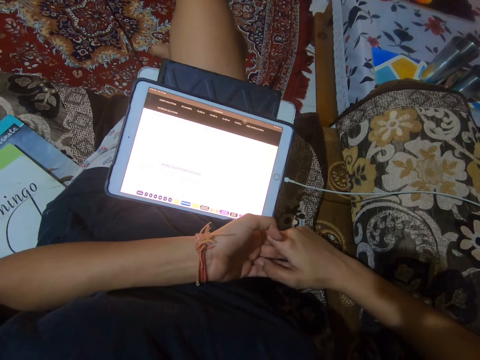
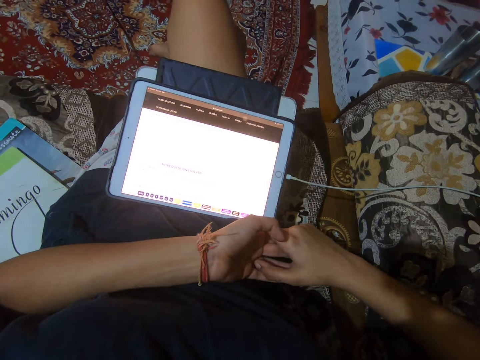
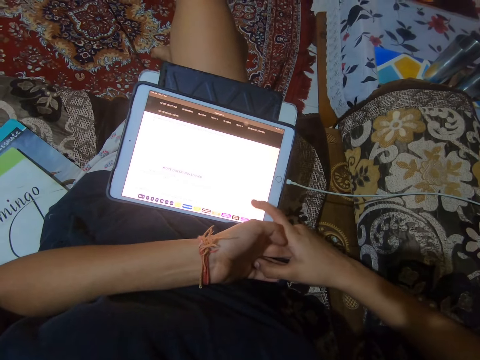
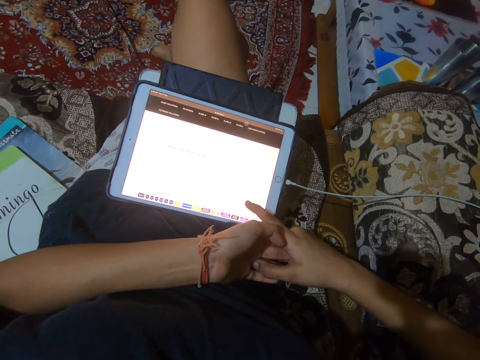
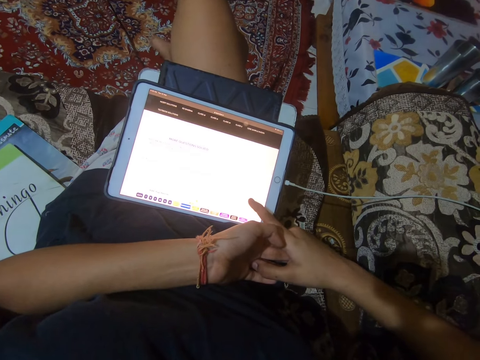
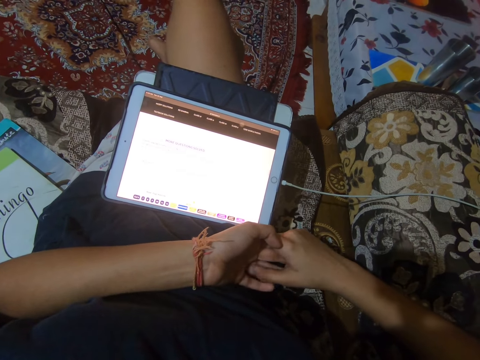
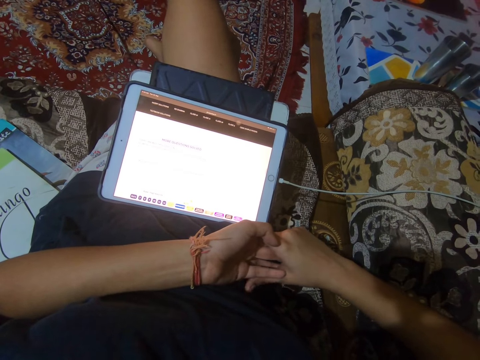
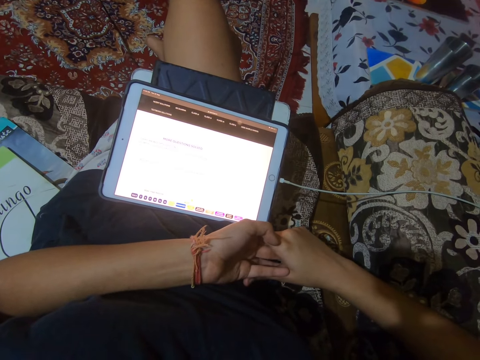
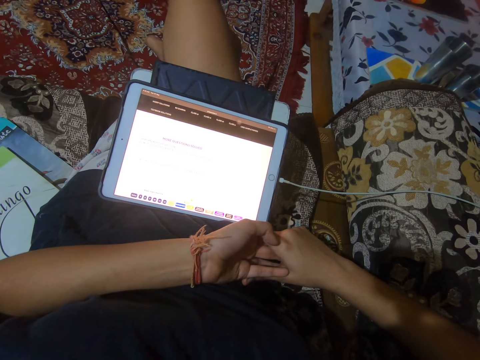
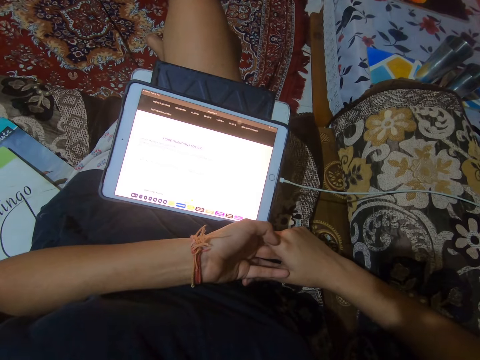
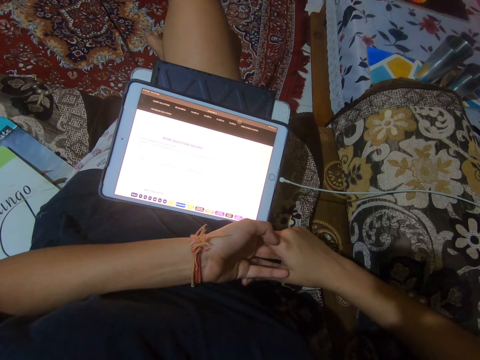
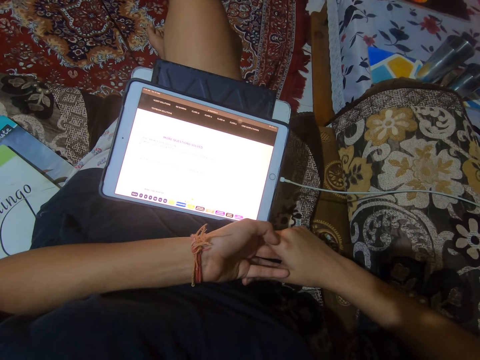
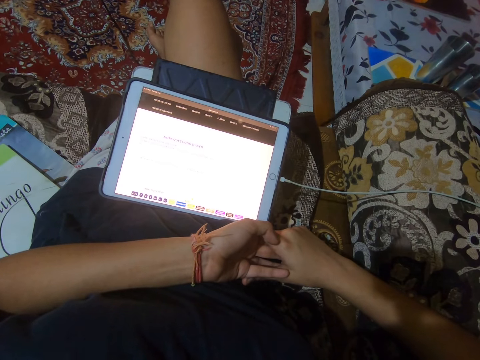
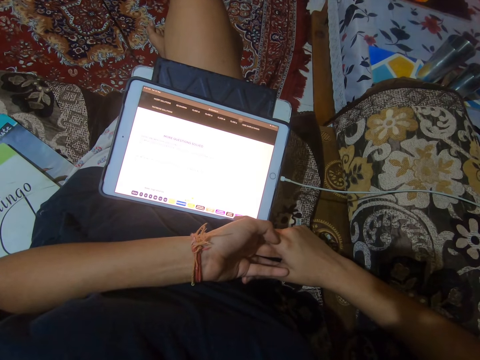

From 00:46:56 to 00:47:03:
The camera wearer operates the tablet. She scrolls through the iPad with her right finger.

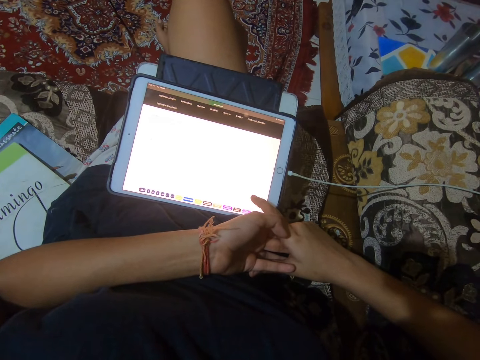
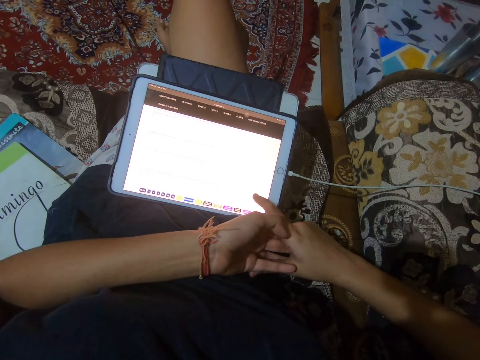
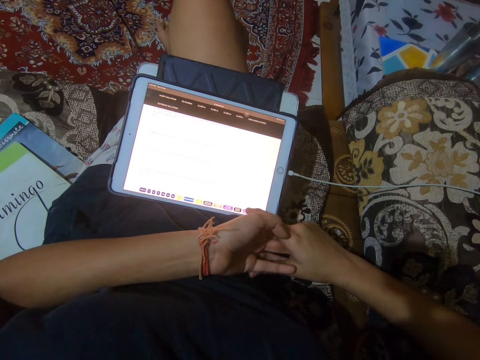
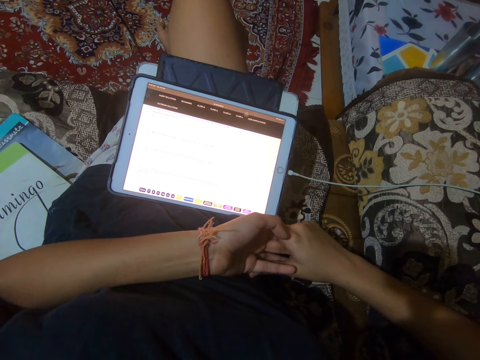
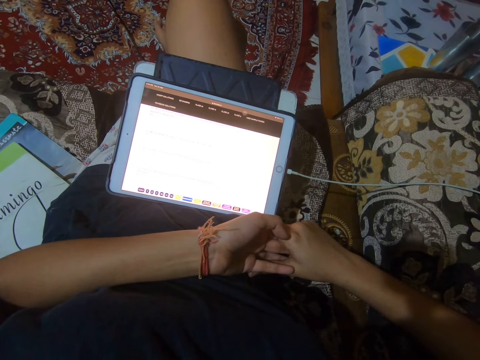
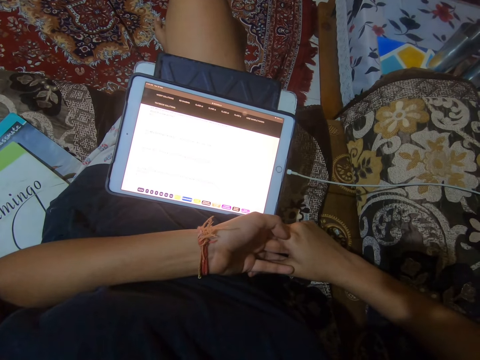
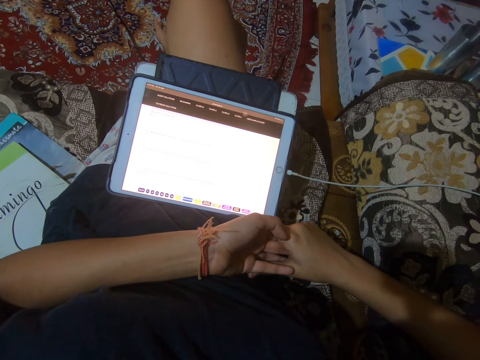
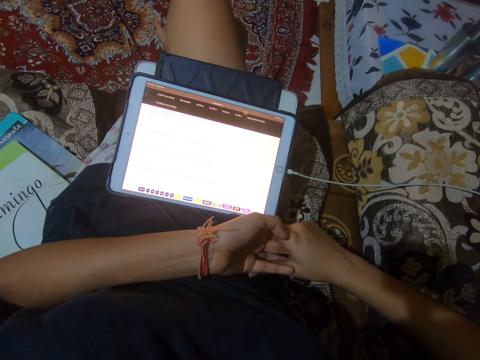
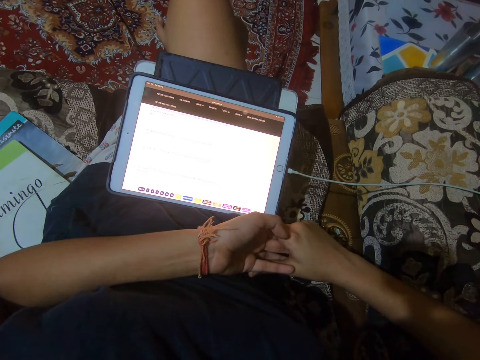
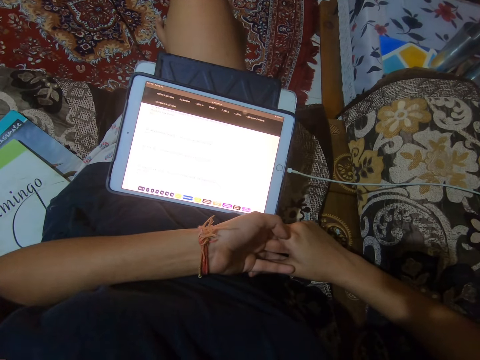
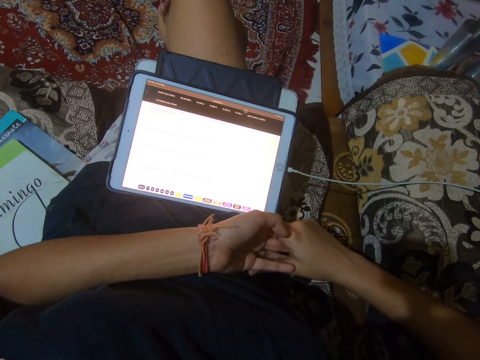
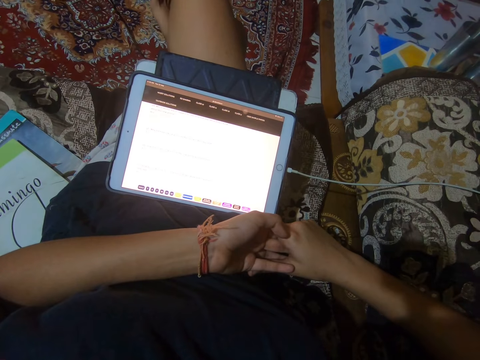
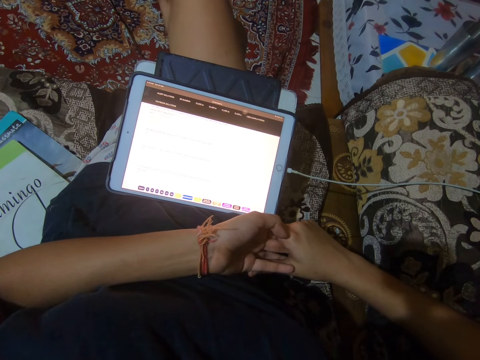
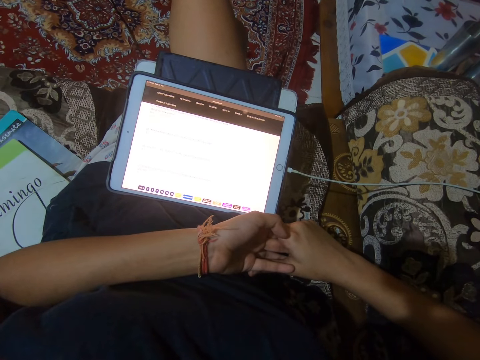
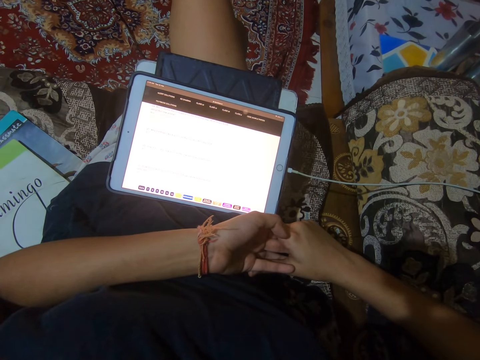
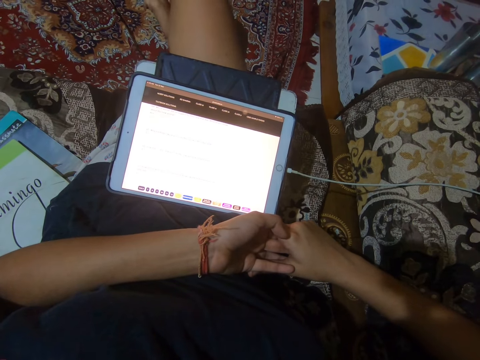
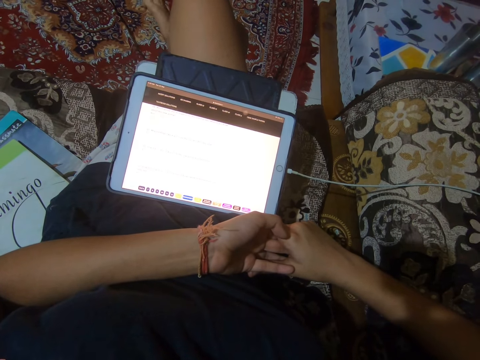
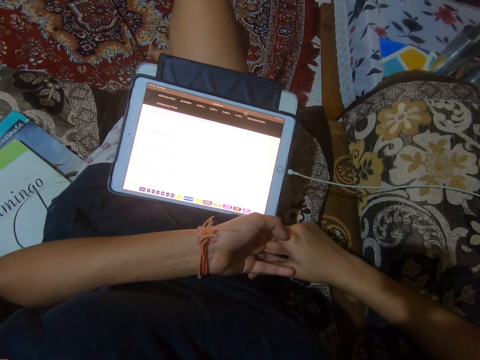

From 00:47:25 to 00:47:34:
The camera wearer stares at the tablet.

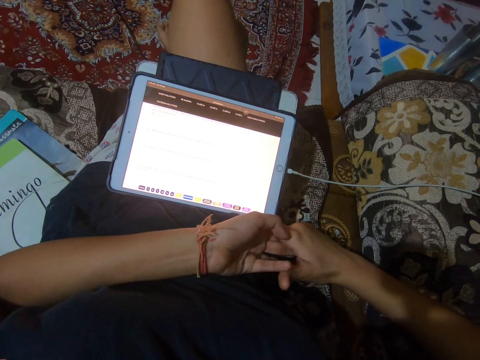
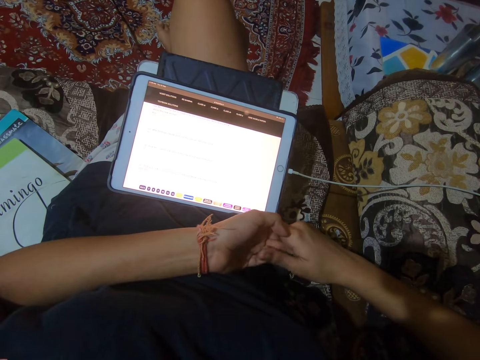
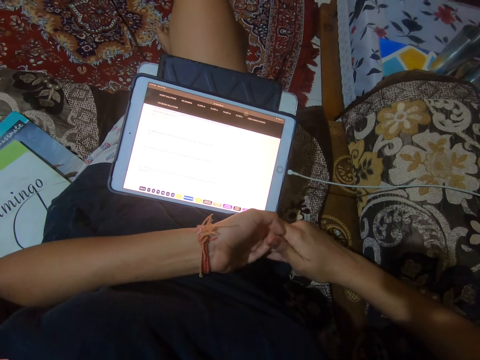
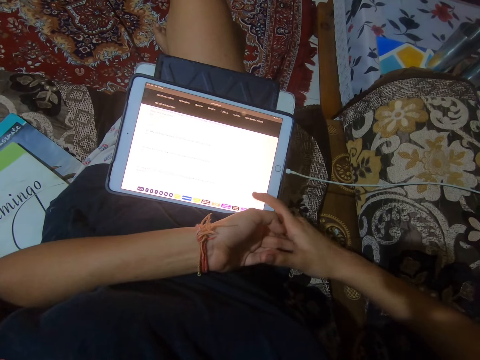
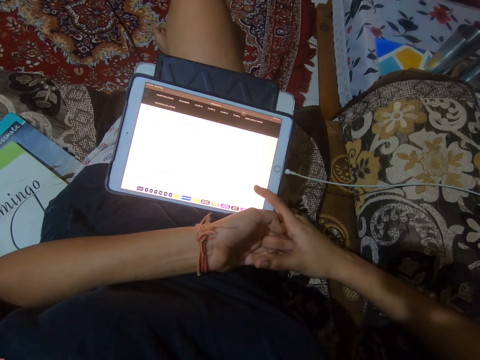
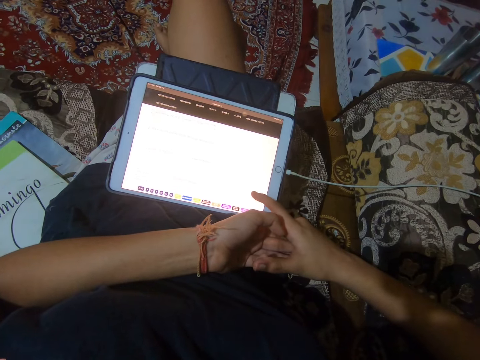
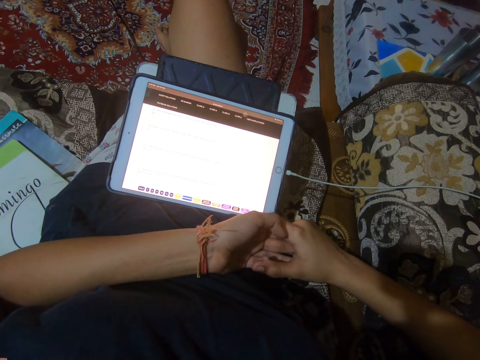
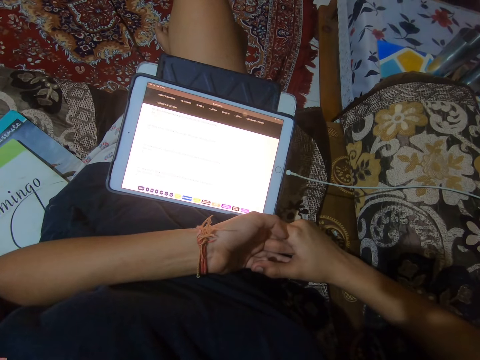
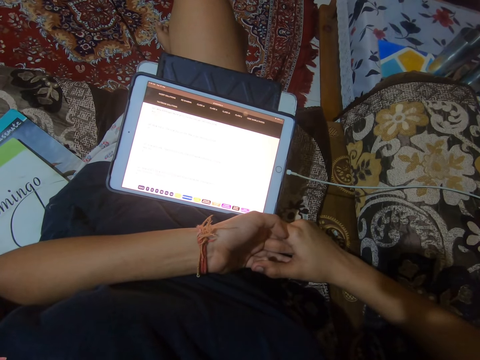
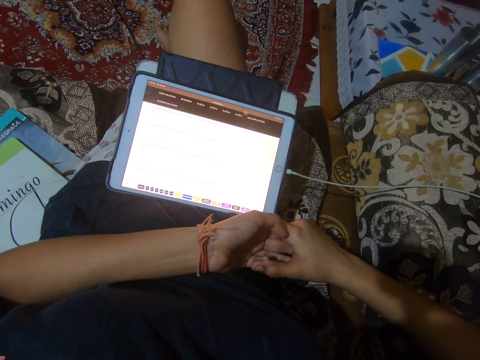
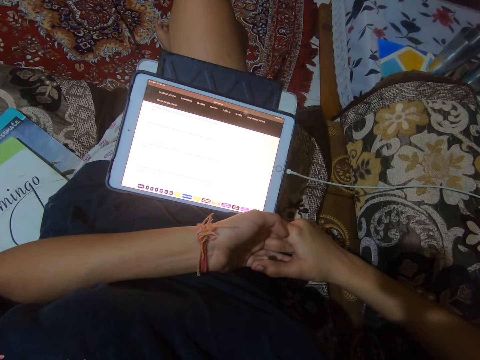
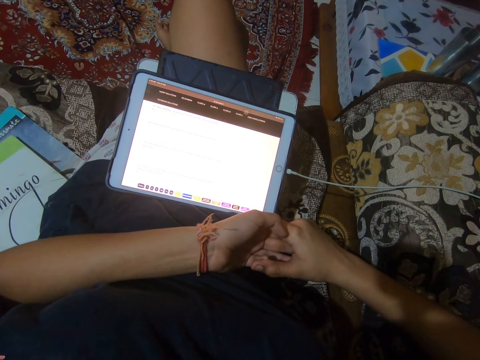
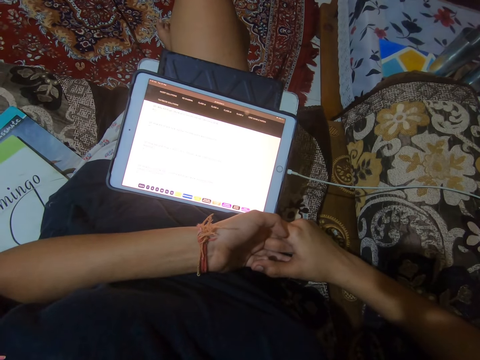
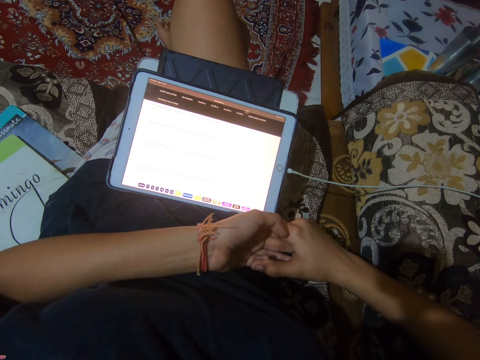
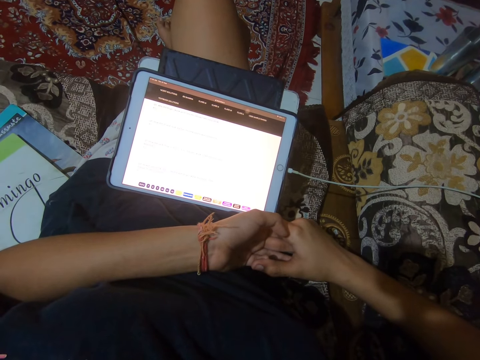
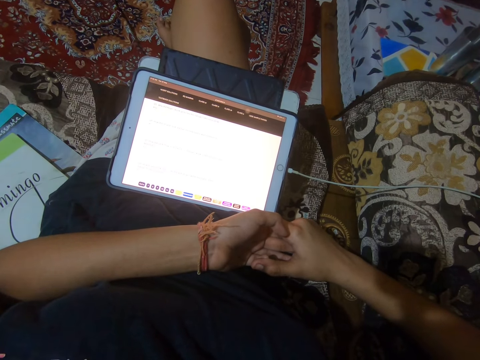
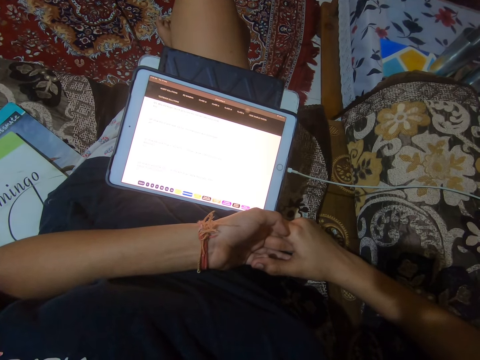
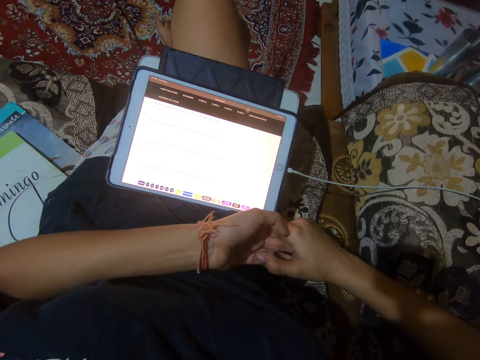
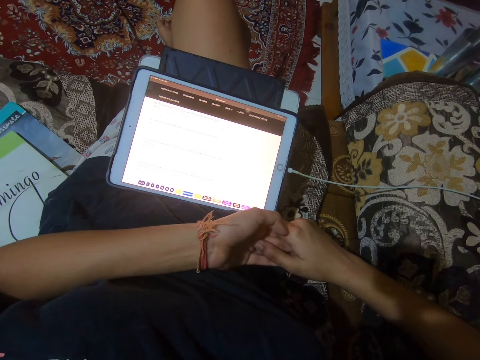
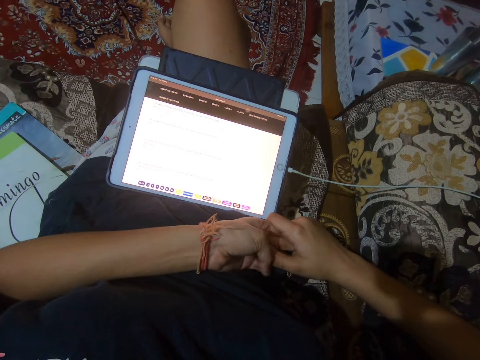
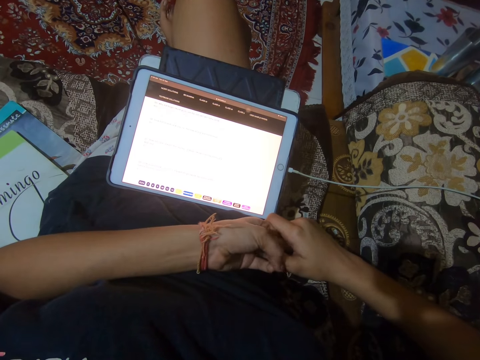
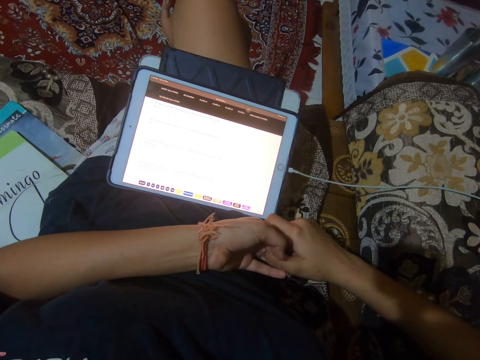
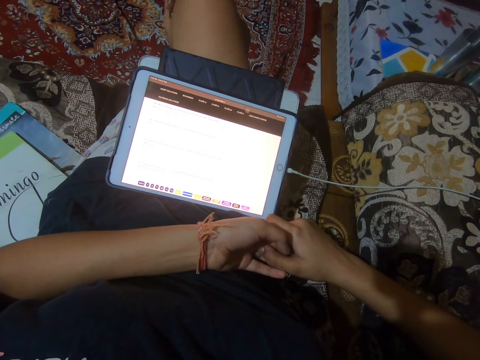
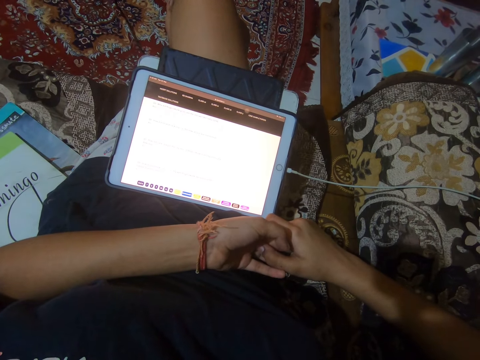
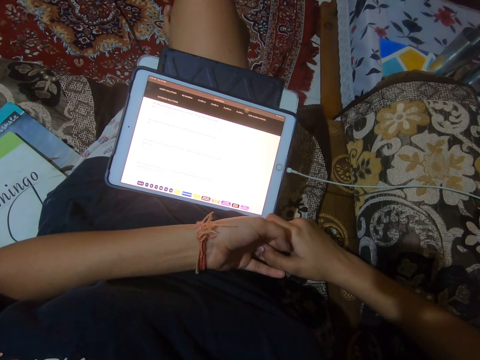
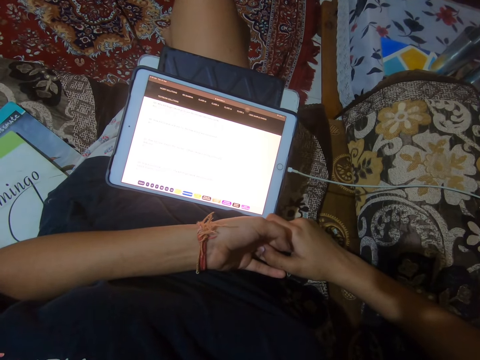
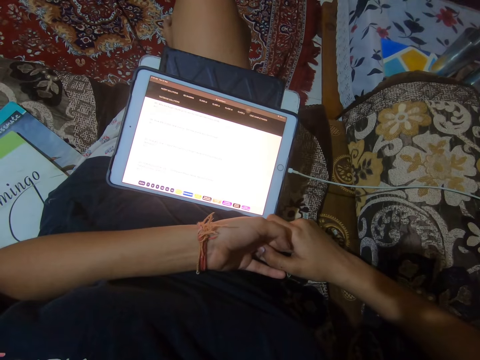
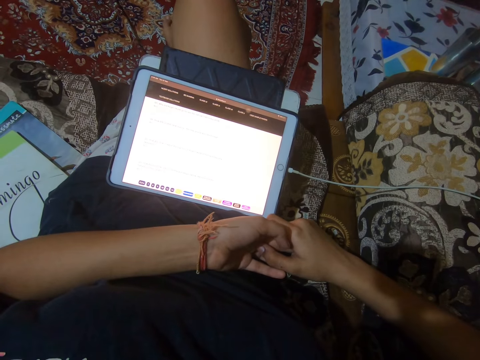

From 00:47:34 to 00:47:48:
The camera wearer operates the tablet. They stare at the tablet.
